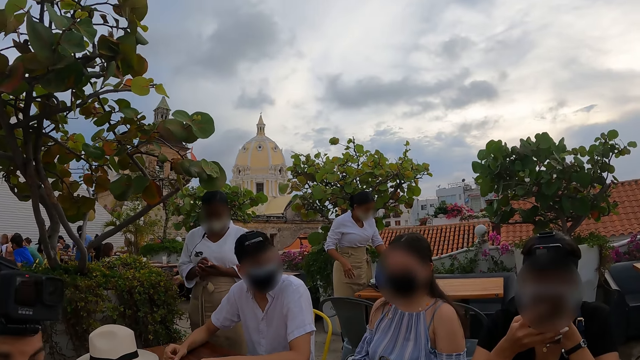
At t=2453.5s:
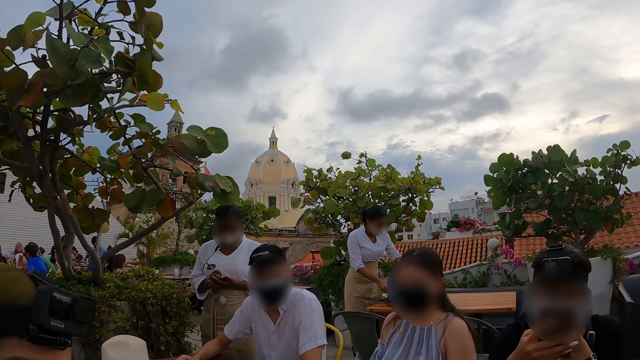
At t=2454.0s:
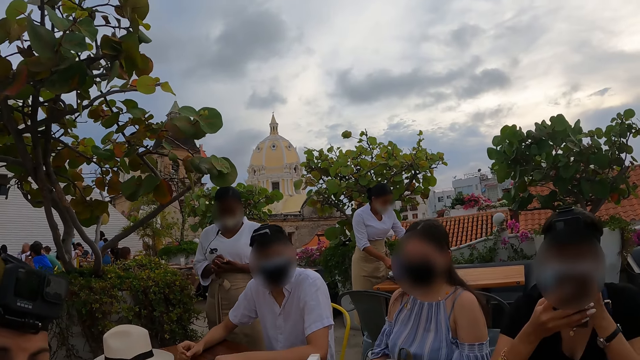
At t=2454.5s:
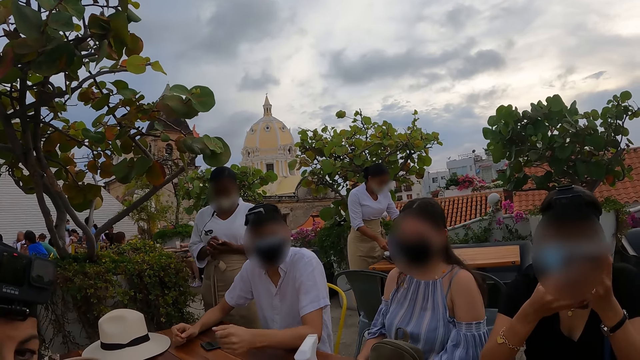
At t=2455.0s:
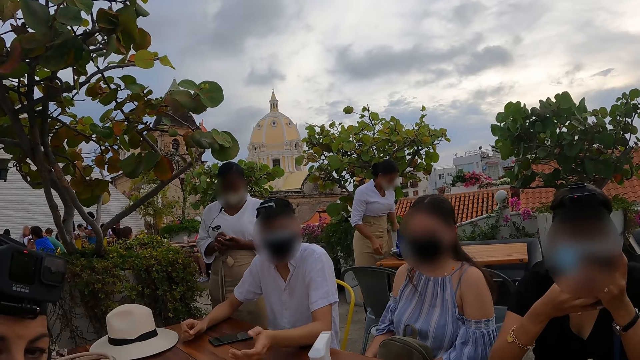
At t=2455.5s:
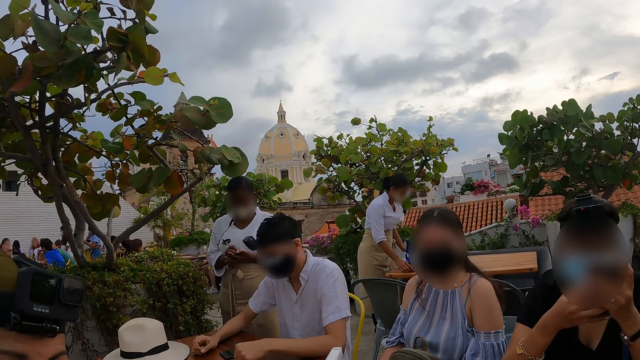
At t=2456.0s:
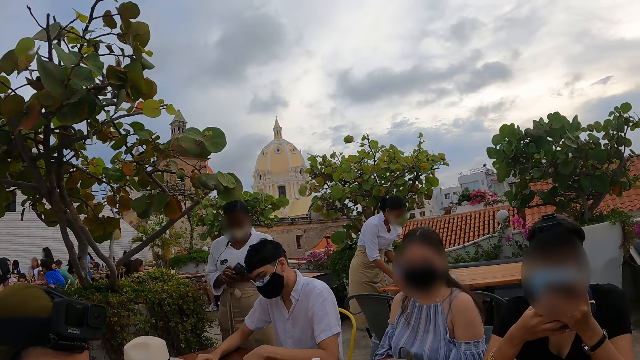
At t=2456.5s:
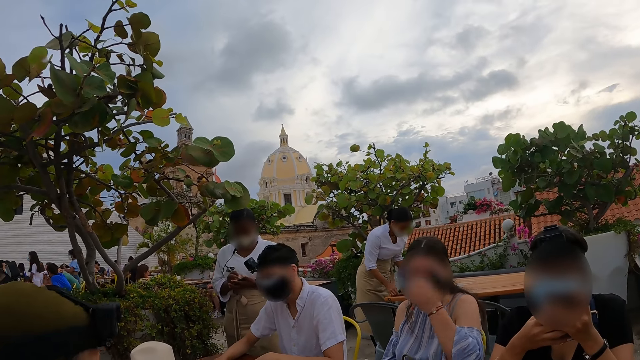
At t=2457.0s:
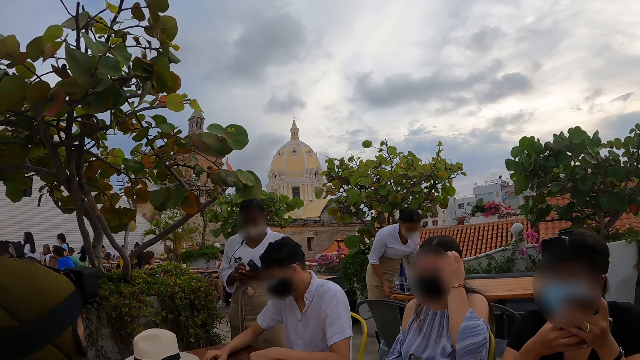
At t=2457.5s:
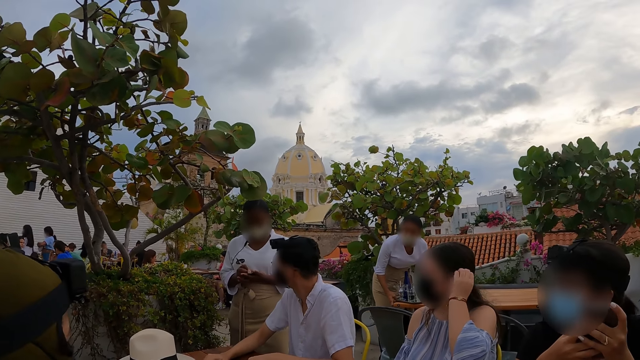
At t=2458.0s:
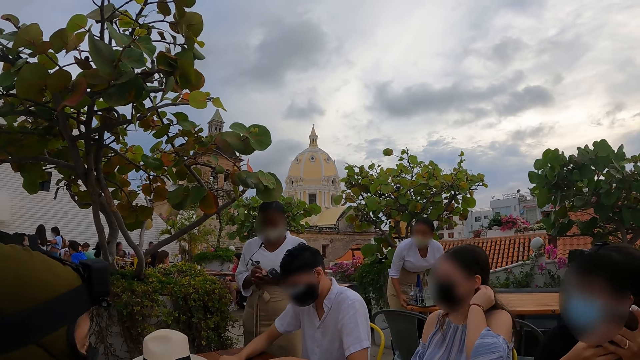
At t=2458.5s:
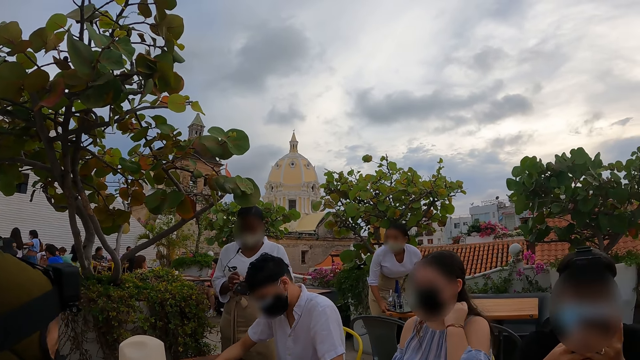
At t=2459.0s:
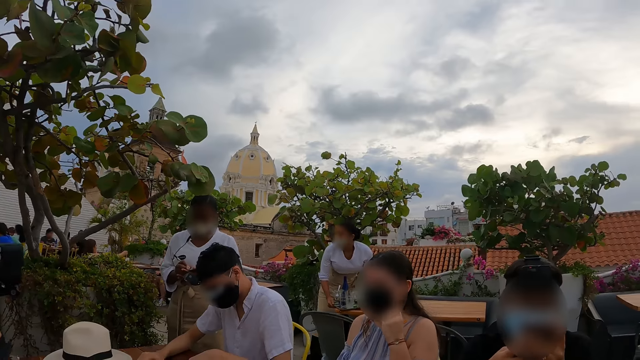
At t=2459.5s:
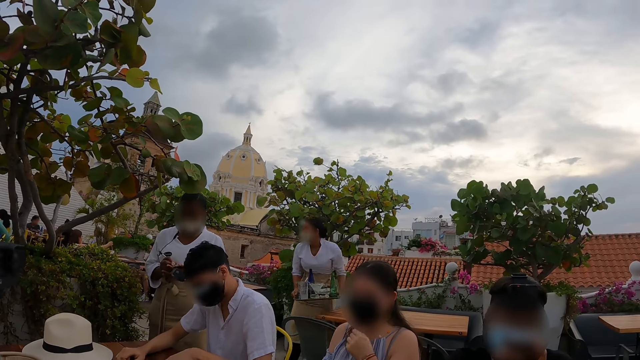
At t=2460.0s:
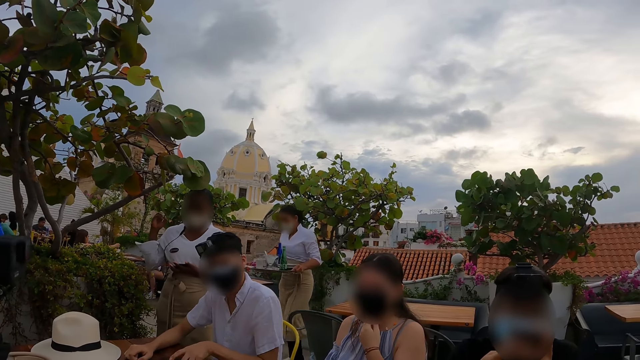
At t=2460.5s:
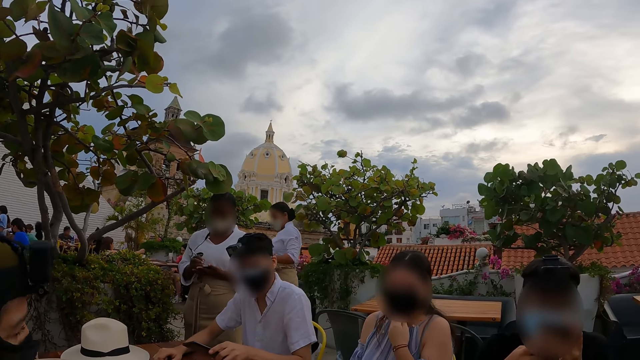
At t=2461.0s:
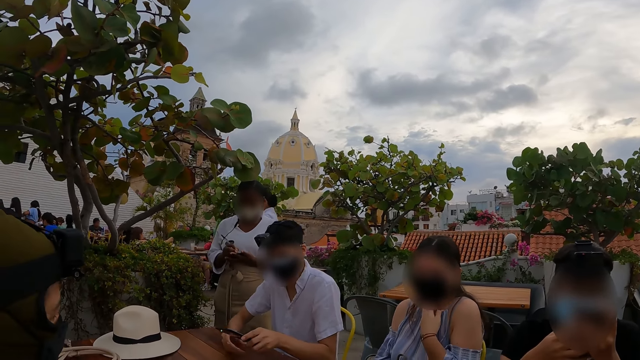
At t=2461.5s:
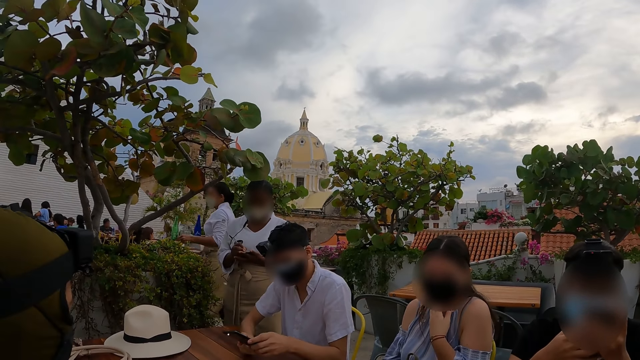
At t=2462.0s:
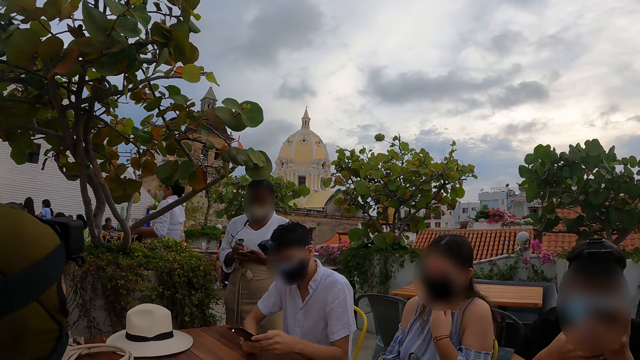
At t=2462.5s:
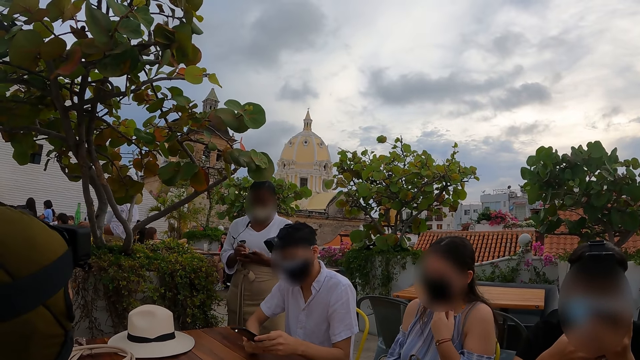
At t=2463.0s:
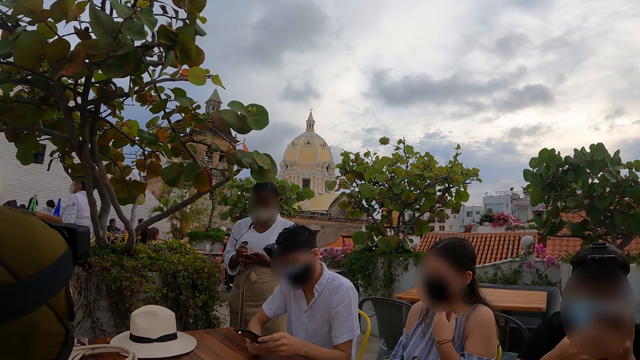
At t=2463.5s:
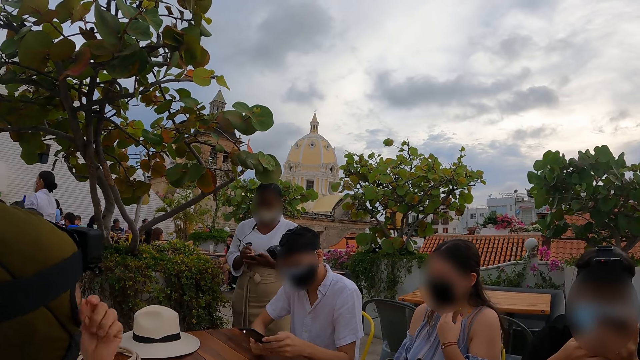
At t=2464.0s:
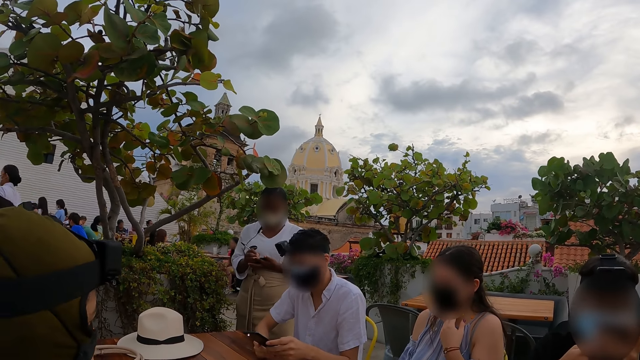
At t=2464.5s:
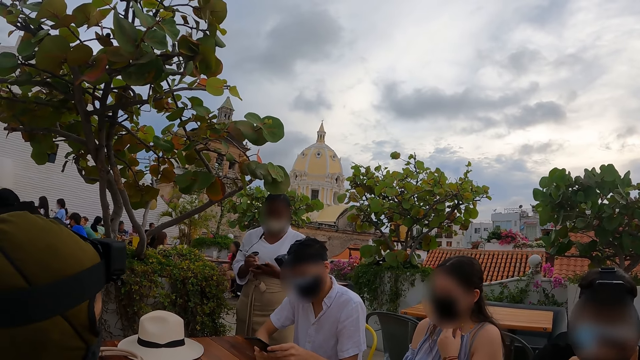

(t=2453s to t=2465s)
A woman touches her hair with her right hand. A person holds her hair. Another woman carries a tray from the table with both hands. A third woman raises her right hand. The second woman walks away from the table. A man holds the phone with his right hand. The third woman writes in the jotter with the pen in her right hand. The man presses the phone with both hands. Another person holds the pen.

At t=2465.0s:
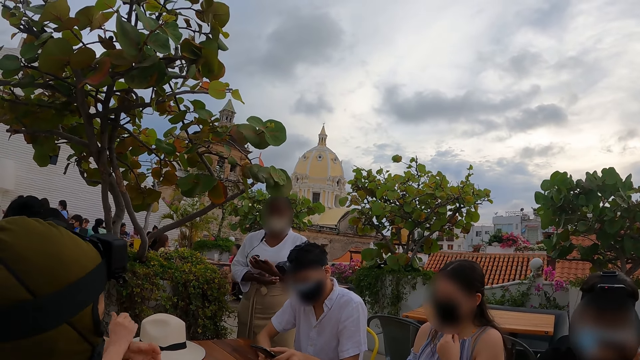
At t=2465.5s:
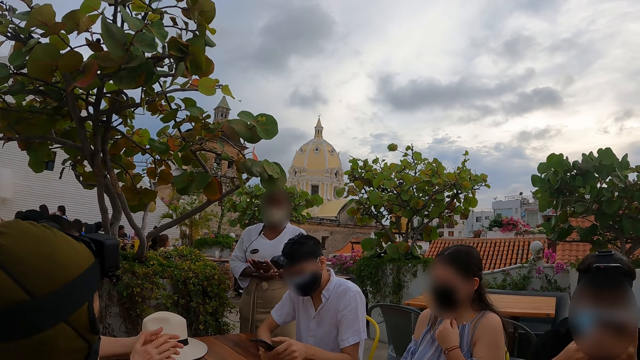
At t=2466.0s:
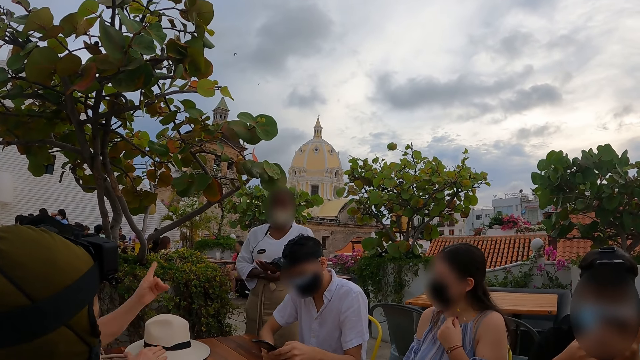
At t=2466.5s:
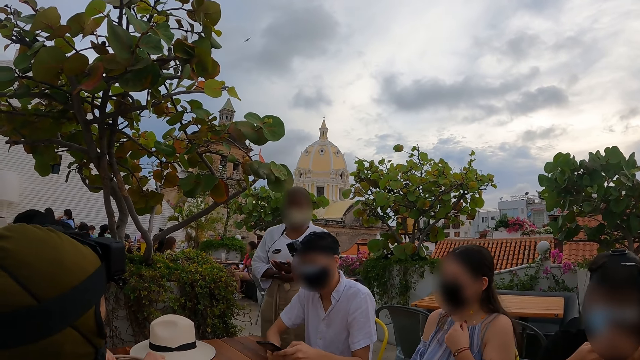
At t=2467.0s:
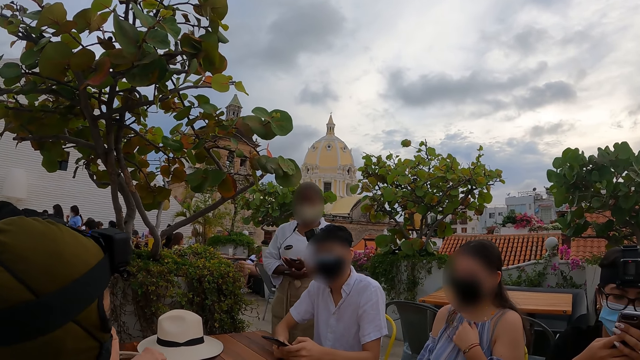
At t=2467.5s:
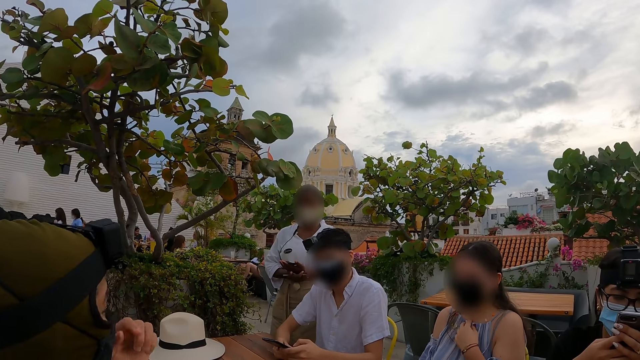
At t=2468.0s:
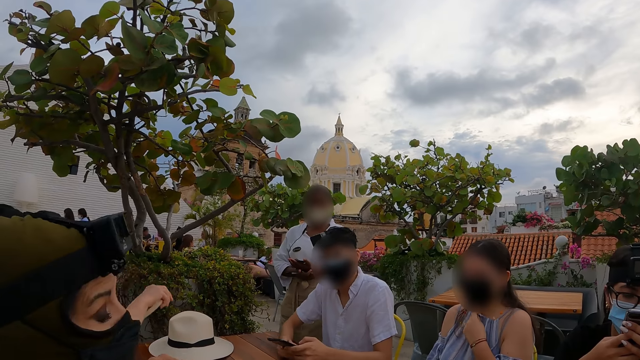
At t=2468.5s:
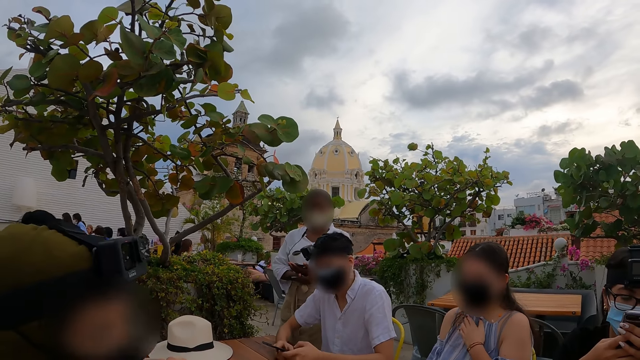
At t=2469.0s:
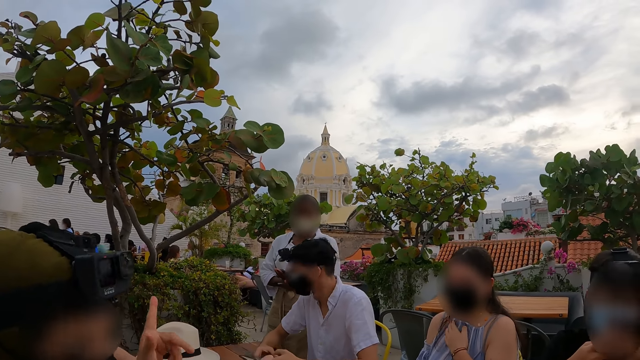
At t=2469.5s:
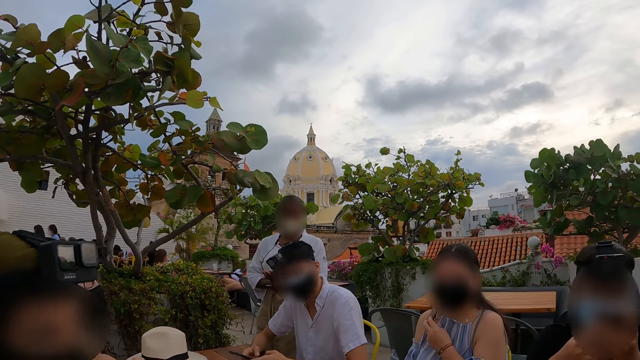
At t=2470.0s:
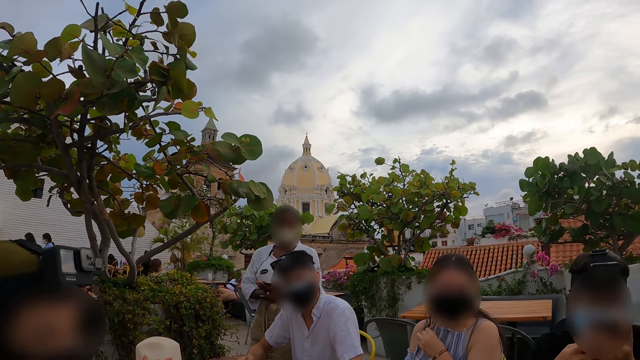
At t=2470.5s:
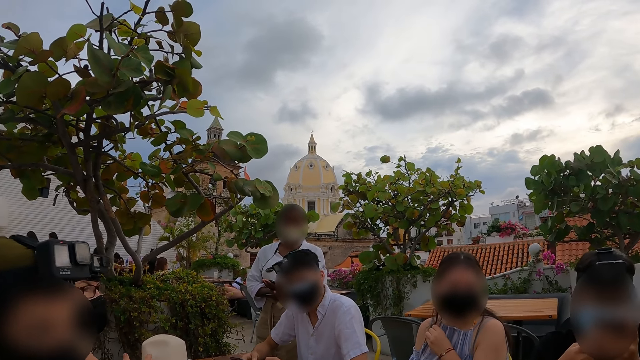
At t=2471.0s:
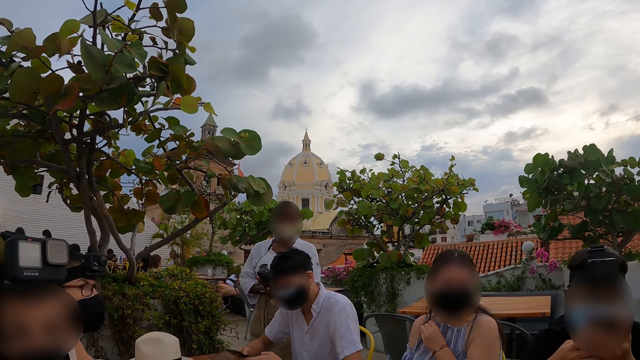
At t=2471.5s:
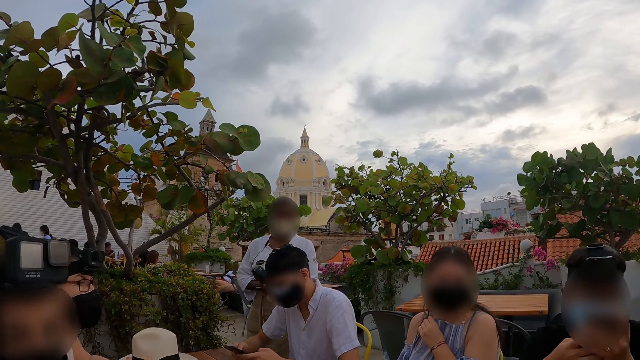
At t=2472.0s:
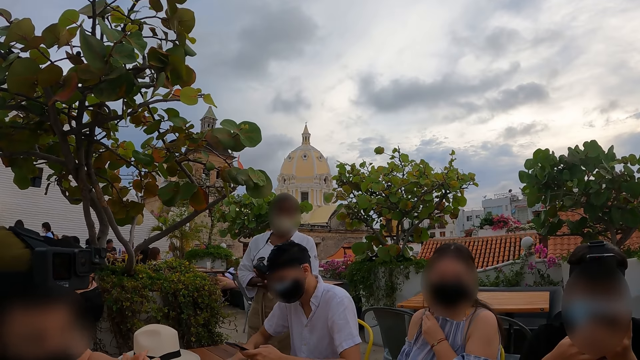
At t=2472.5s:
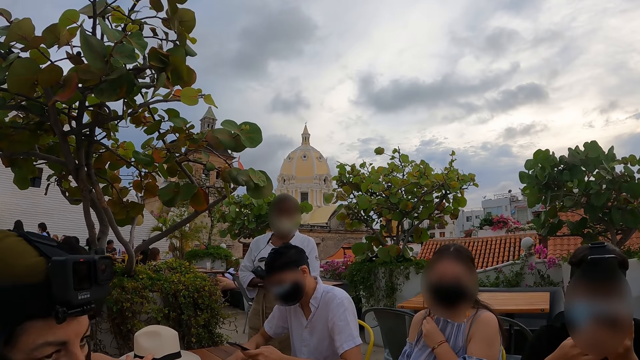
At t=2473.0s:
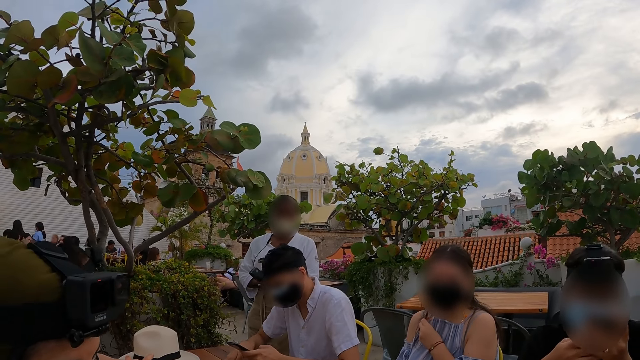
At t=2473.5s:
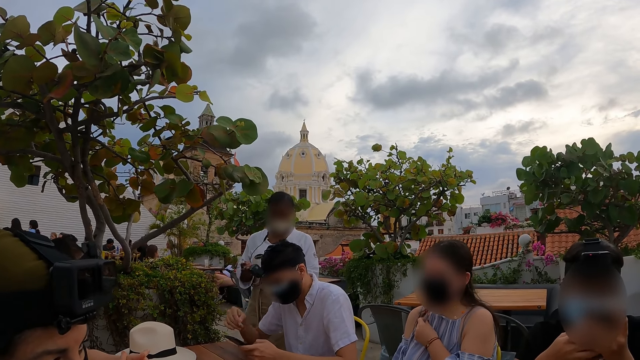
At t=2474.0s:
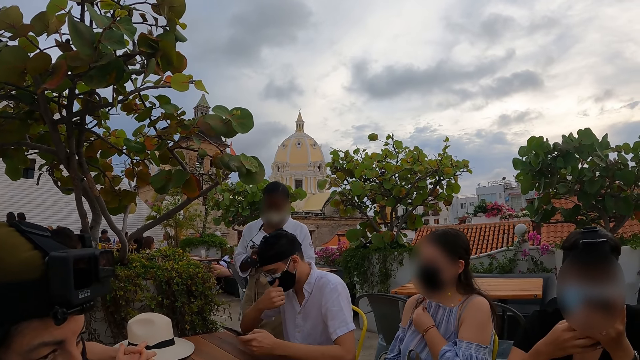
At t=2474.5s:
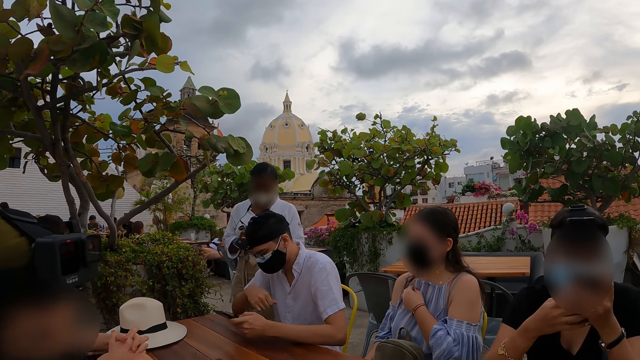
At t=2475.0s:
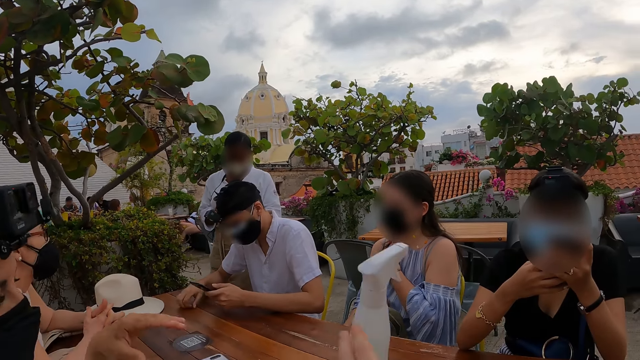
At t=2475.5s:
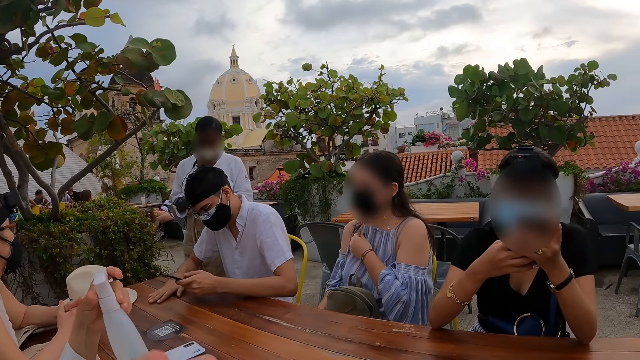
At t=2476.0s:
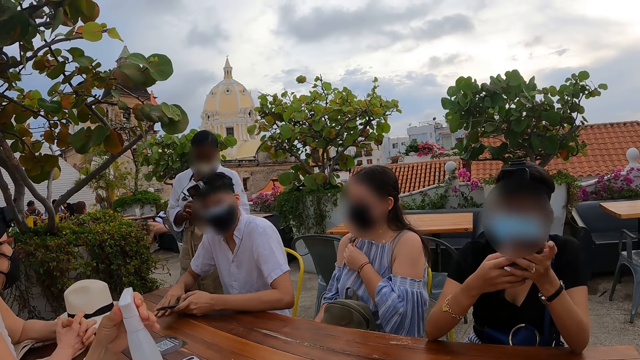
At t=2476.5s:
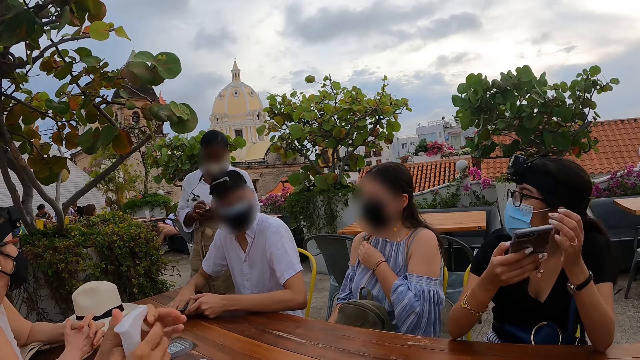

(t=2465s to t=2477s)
A man raises her right hand. A person points at another person. Another person touches the mask. Another man scratches his face with his right hand. Another man holds a spray bottle with his right hand. He passes the spray bottle to his left hand from his right hand. The camera wearer holds the sanitizer.
